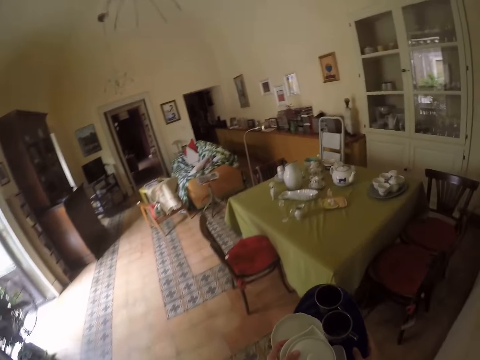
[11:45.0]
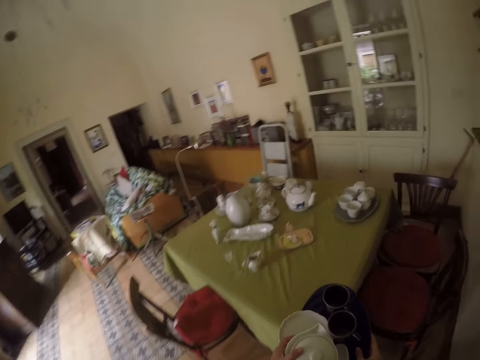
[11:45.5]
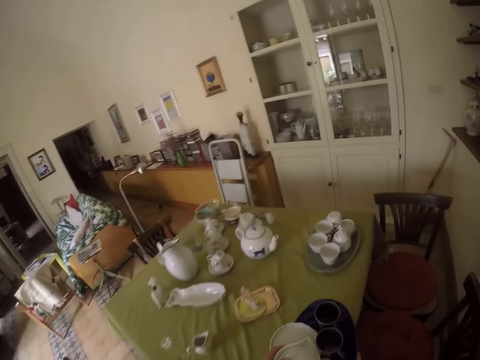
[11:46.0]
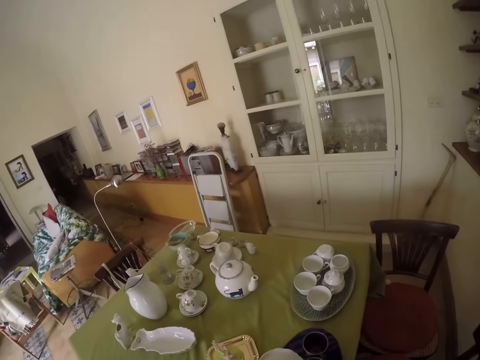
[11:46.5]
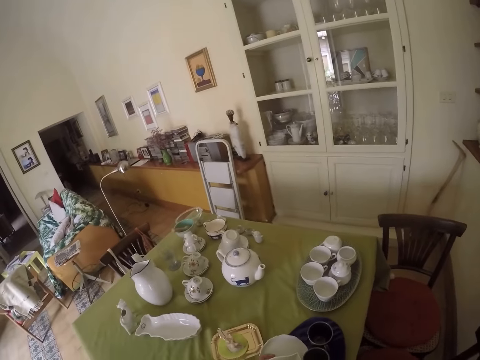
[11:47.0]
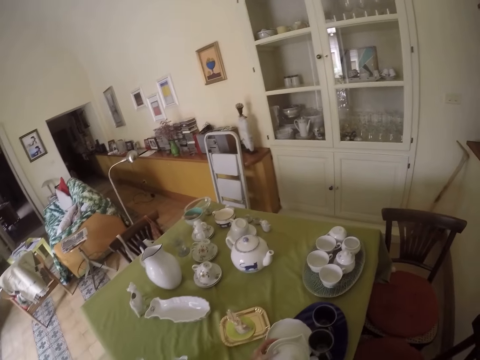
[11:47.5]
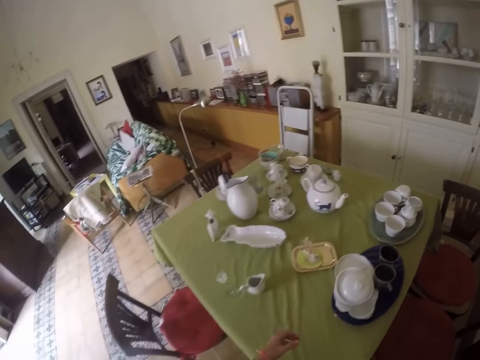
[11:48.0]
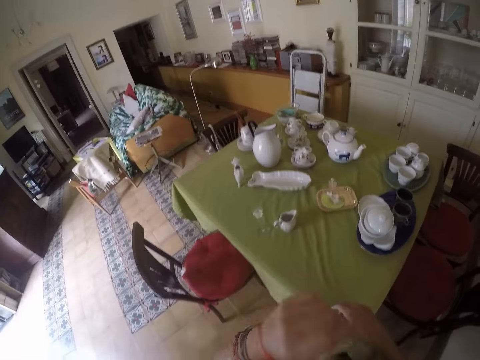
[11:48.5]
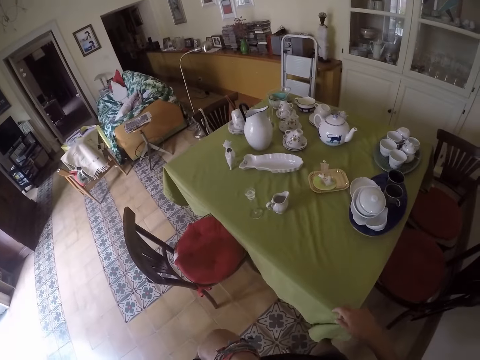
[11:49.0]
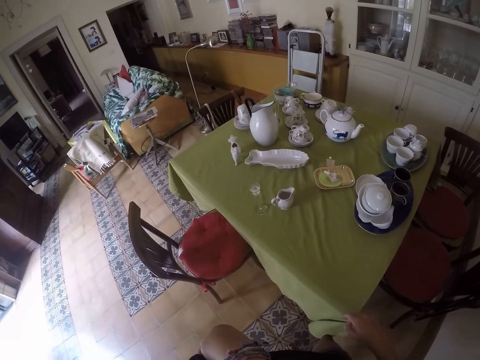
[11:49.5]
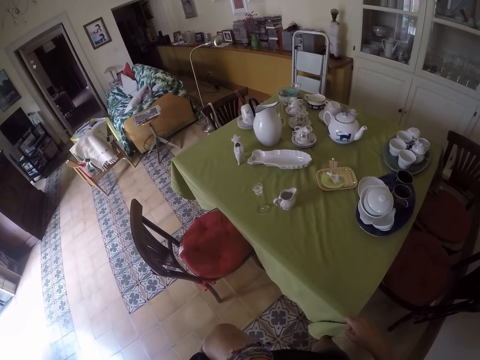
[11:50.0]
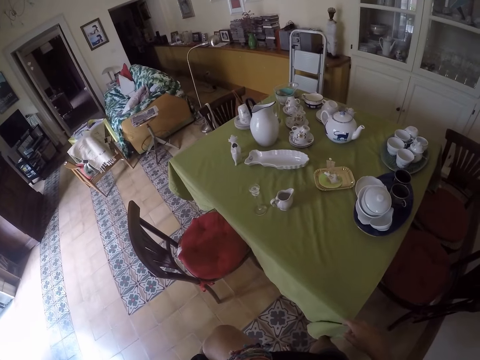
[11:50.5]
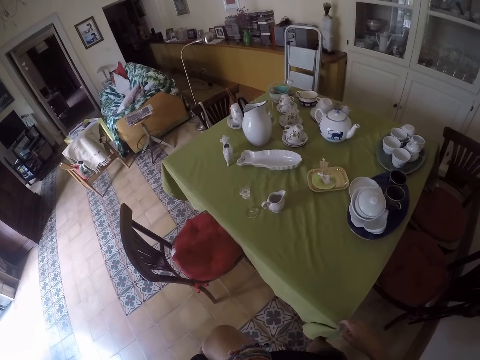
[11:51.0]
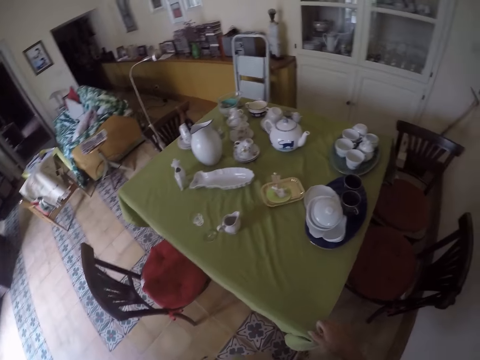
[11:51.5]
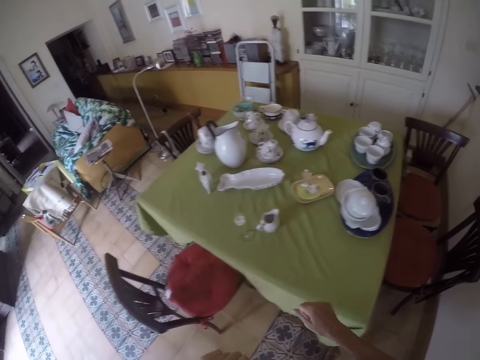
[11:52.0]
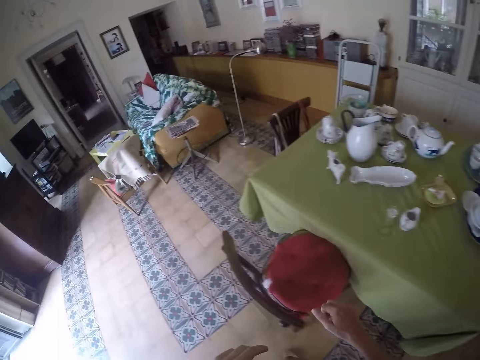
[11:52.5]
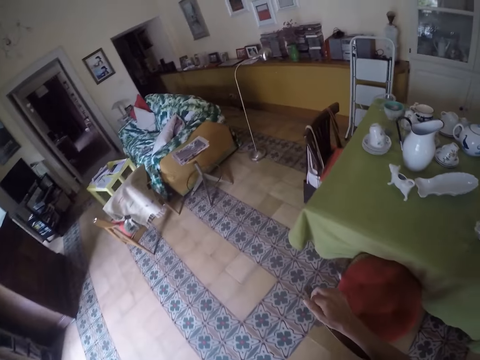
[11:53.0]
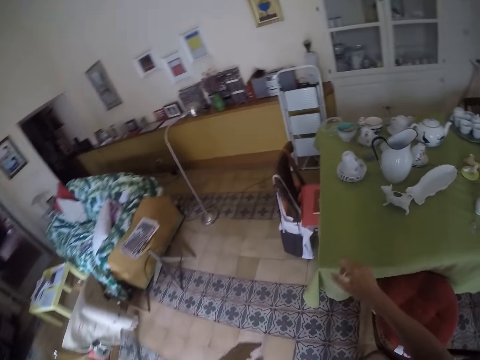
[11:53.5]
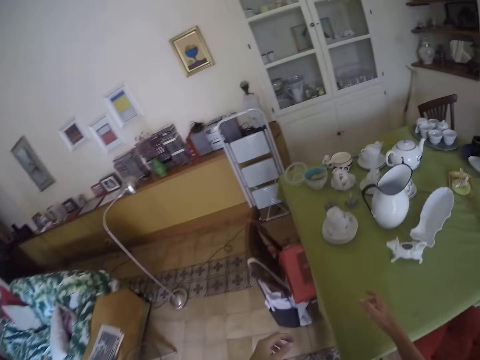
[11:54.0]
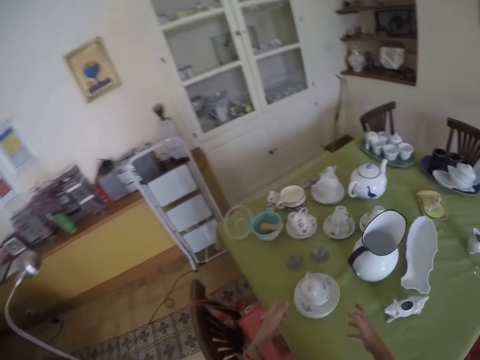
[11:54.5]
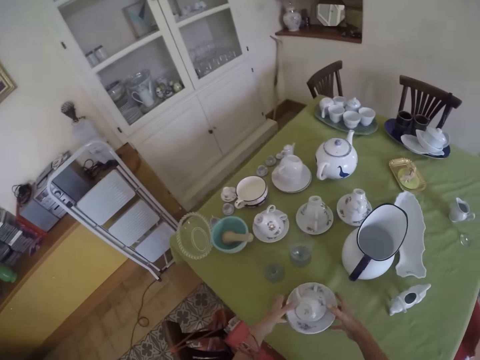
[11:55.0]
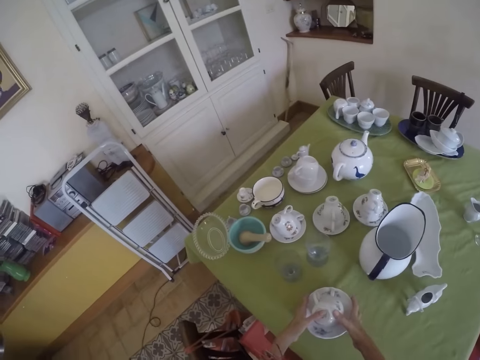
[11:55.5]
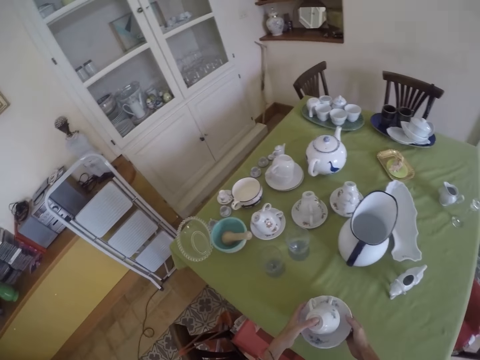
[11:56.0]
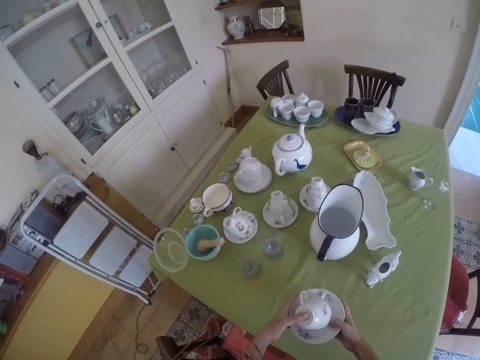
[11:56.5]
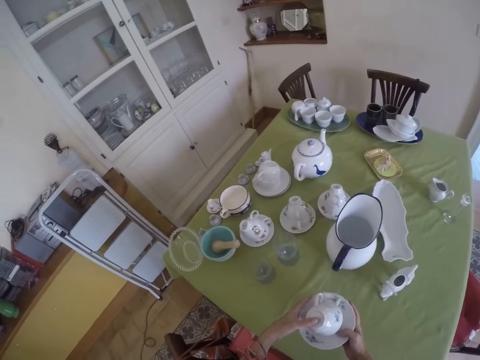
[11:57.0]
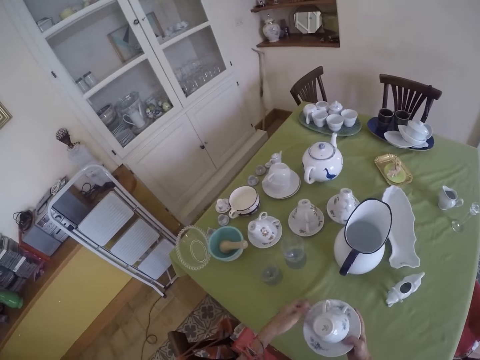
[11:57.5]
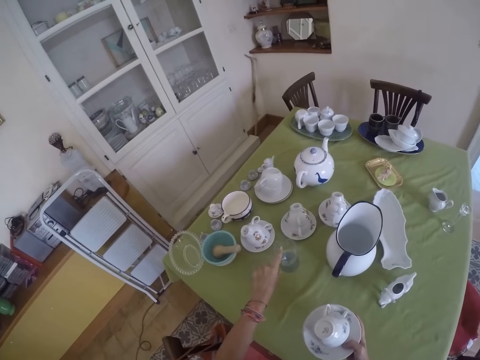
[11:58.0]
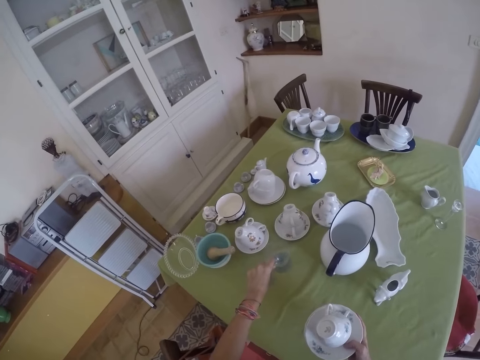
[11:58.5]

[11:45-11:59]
The camera wearer puts the tray on the table. They stand near the table. They look at the table. They walk around. They take utensils from the table.

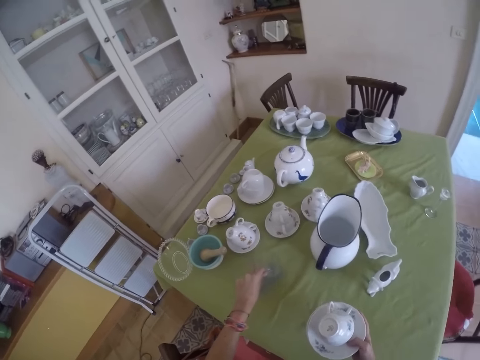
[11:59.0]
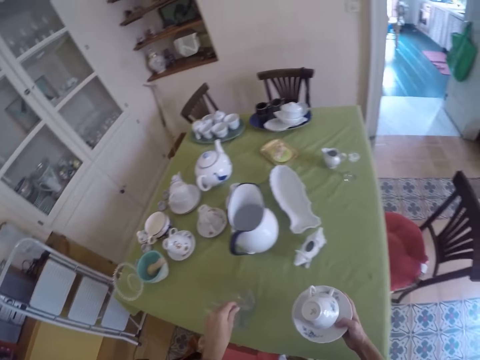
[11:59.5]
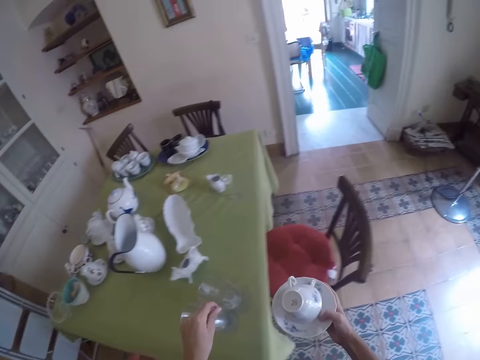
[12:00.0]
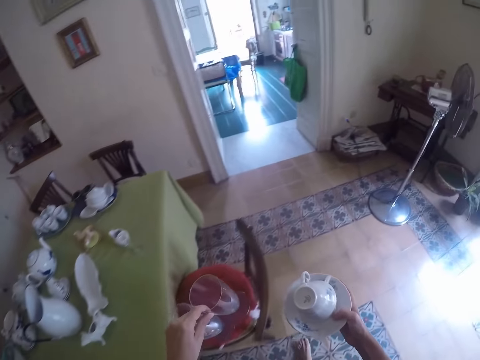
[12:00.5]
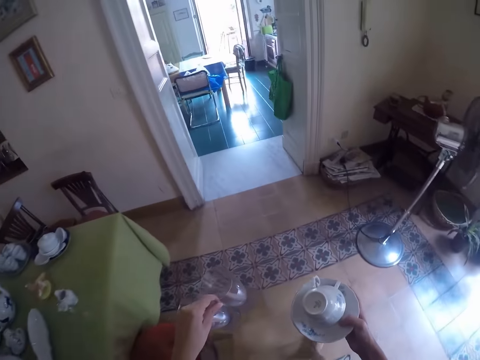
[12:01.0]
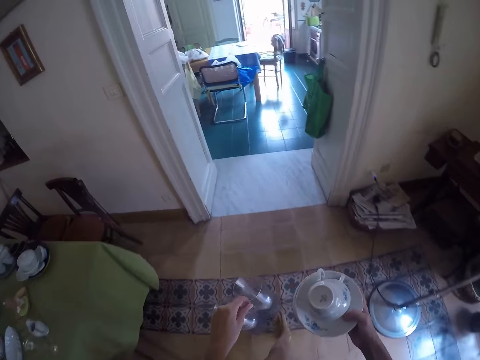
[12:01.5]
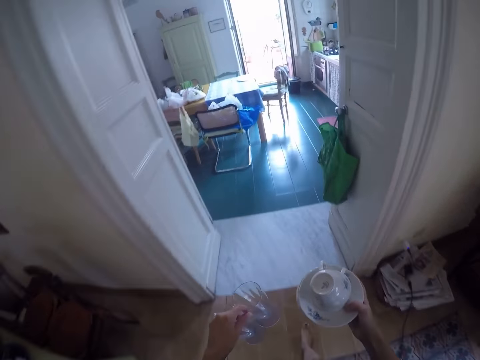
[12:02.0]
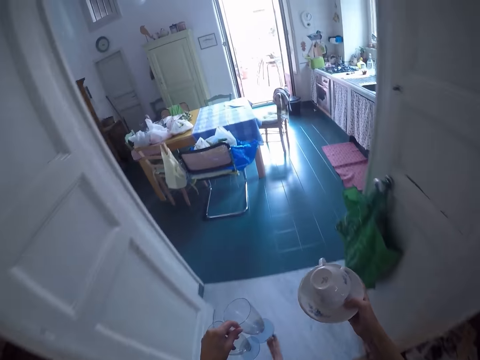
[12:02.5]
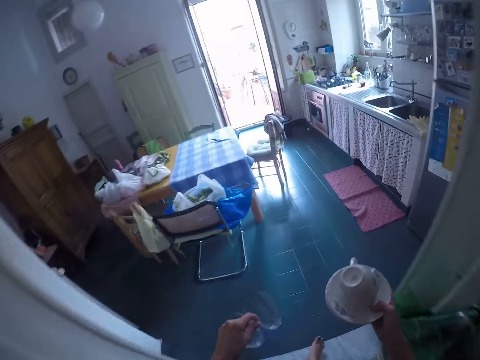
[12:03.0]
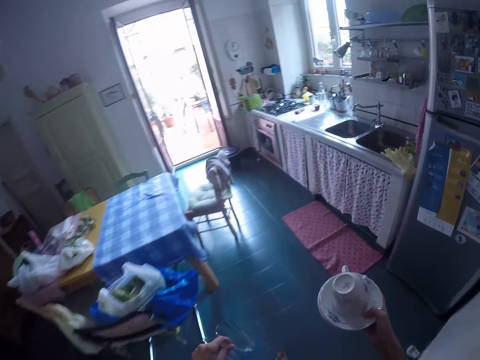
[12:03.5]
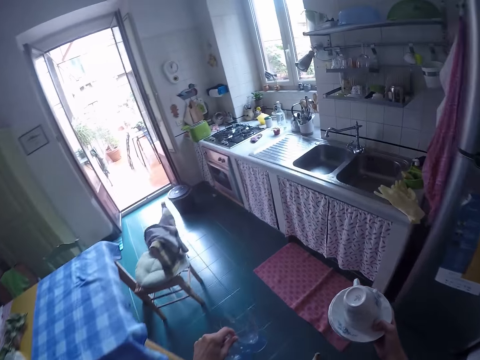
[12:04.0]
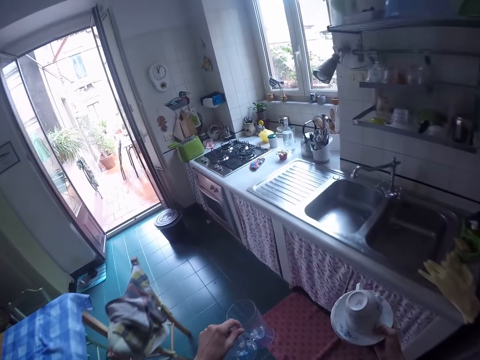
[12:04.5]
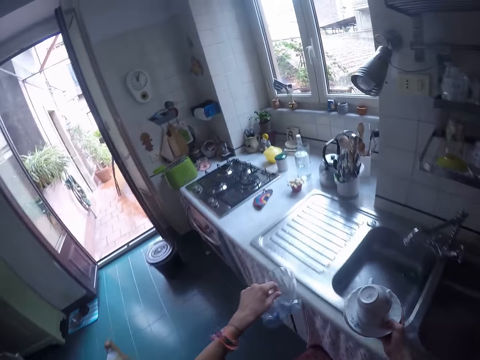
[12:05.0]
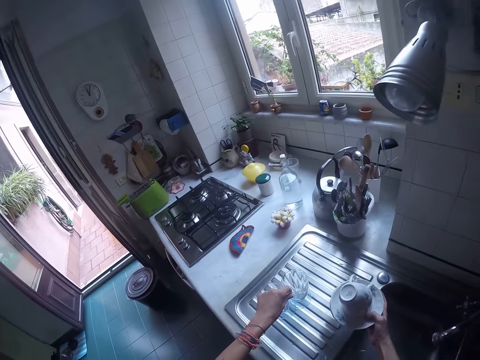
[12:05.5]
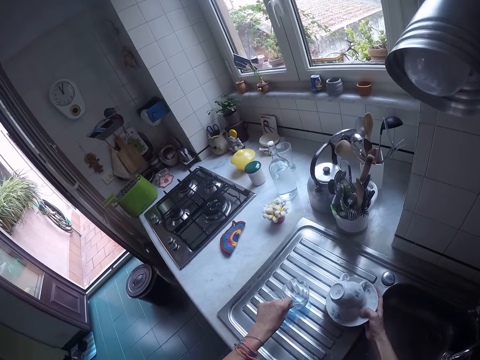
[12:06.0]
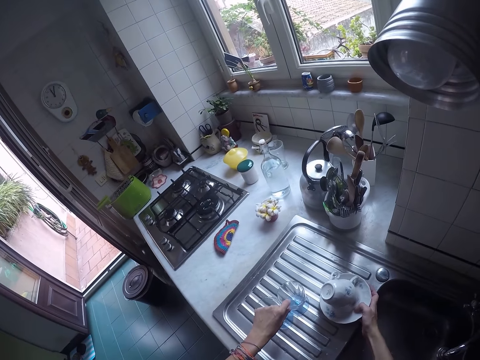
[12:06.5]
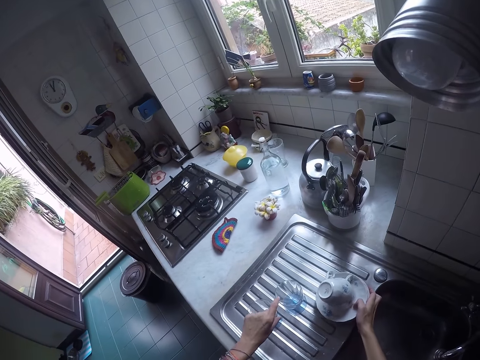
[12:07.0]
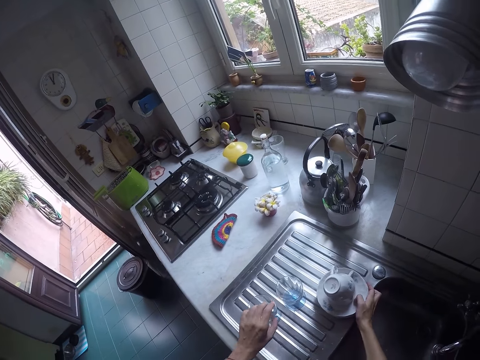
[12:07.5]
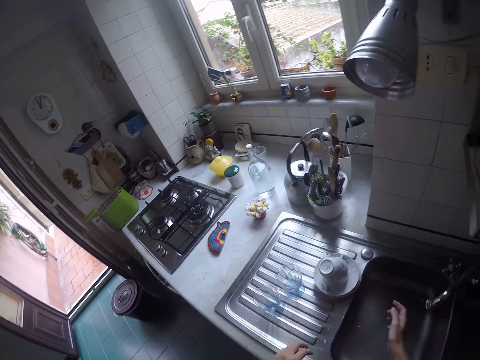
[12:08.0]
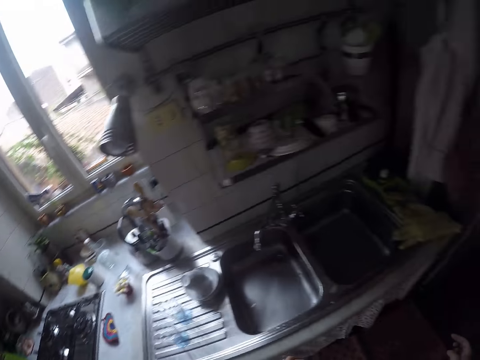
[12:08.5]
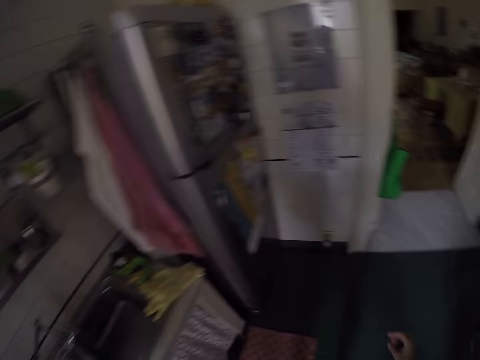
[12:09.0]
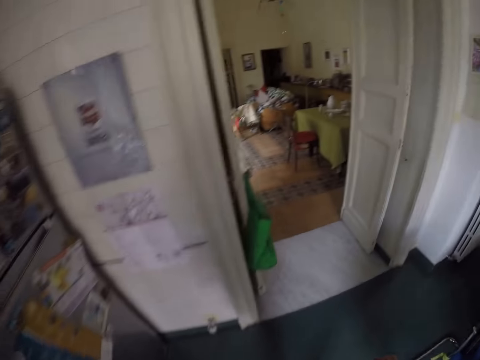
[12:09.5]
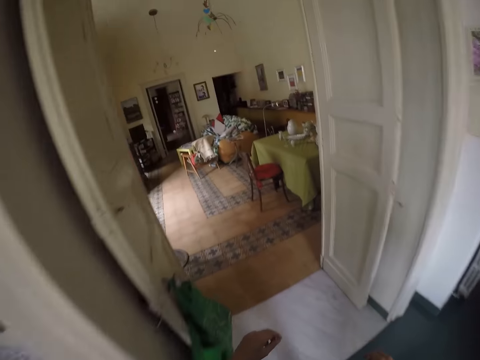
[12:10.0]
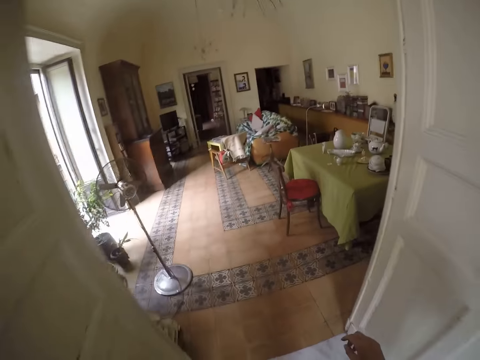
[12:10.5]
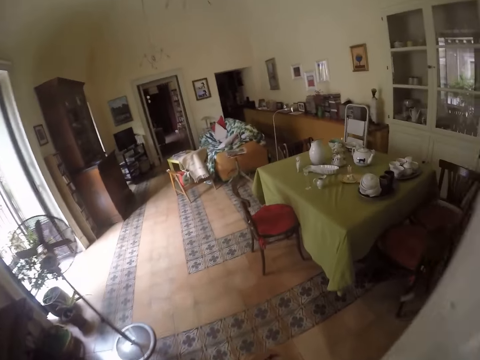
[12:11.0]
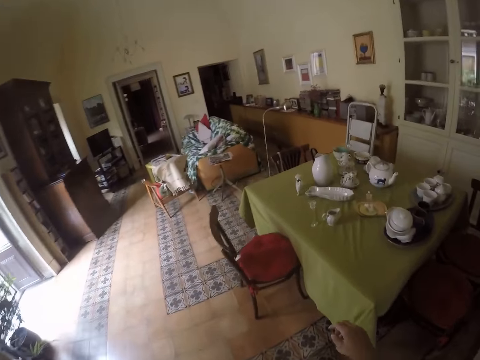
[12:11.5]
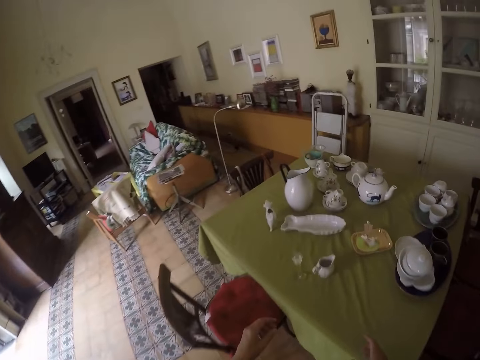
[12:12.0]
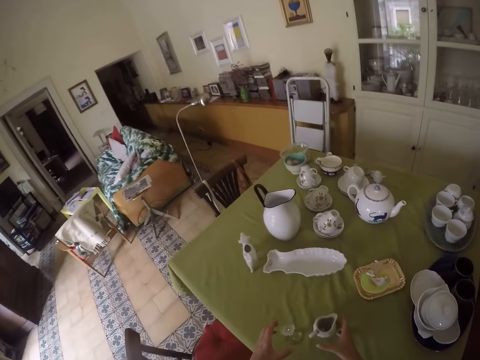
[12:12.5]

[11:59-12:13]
The camera wearer walks around. They carry the utensils to the kitchen. They put the utensils on the sink slab. They walk around. They walk to the other room.
